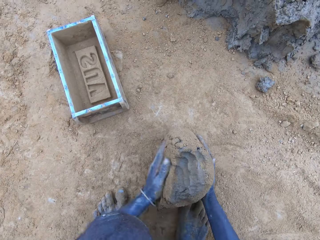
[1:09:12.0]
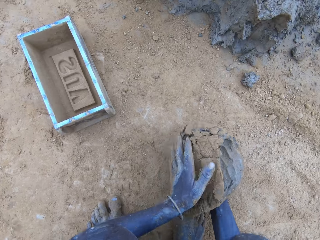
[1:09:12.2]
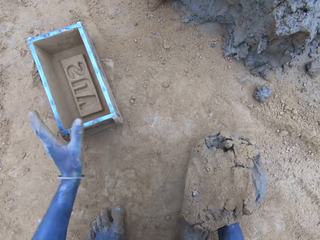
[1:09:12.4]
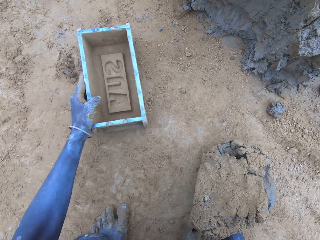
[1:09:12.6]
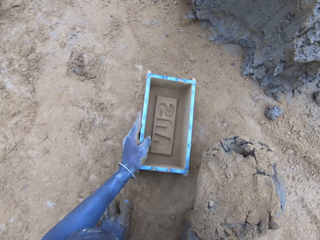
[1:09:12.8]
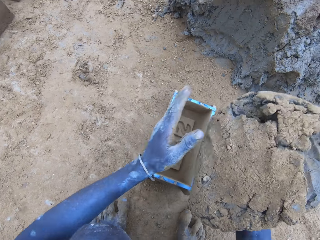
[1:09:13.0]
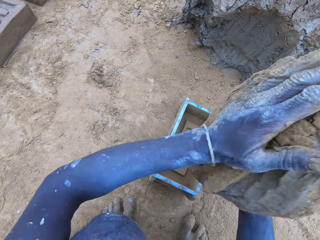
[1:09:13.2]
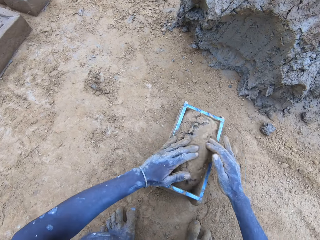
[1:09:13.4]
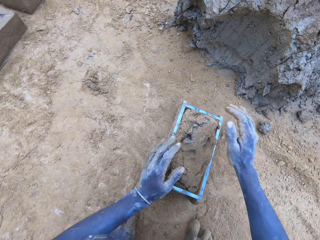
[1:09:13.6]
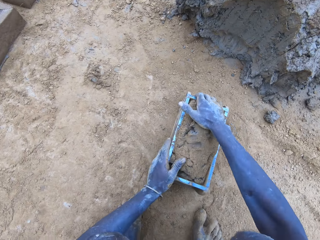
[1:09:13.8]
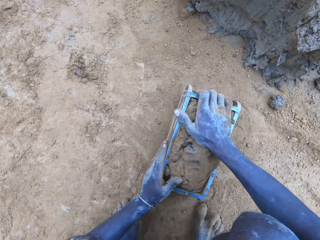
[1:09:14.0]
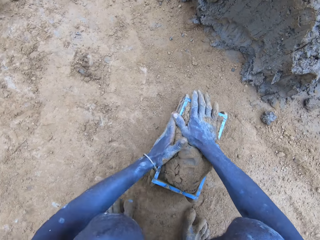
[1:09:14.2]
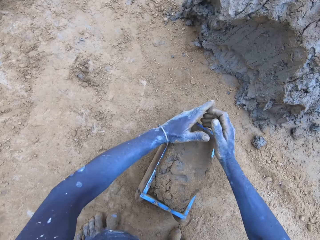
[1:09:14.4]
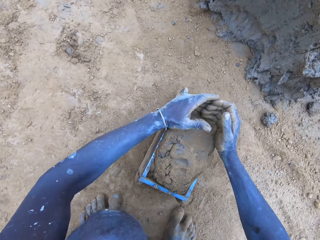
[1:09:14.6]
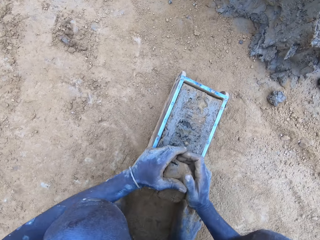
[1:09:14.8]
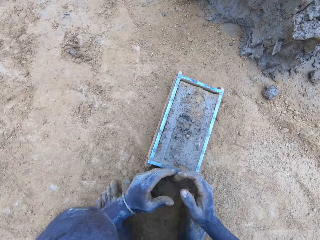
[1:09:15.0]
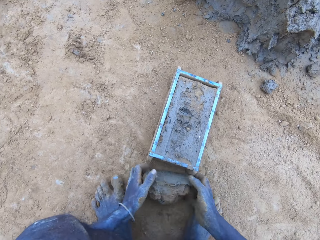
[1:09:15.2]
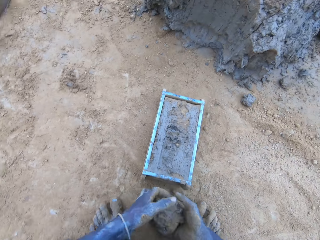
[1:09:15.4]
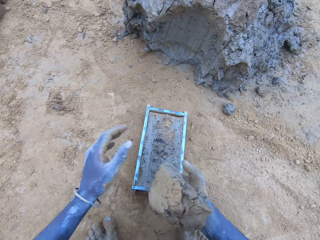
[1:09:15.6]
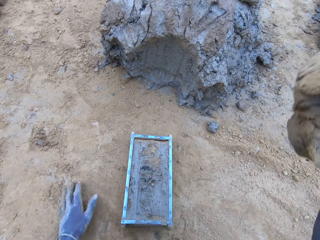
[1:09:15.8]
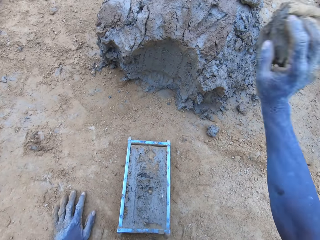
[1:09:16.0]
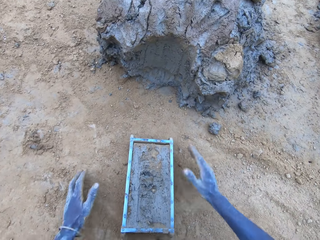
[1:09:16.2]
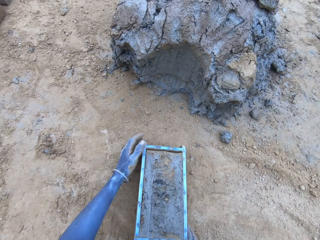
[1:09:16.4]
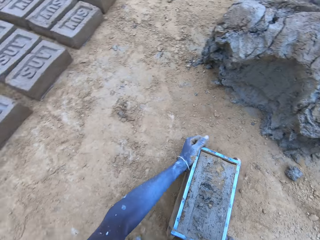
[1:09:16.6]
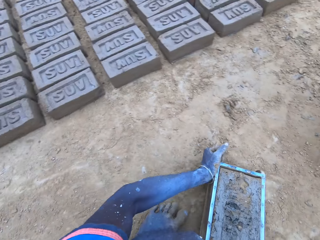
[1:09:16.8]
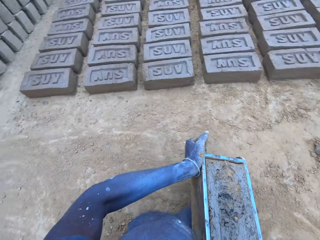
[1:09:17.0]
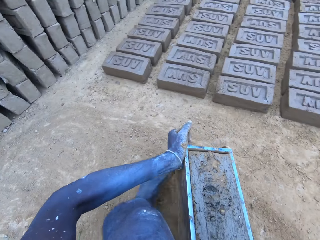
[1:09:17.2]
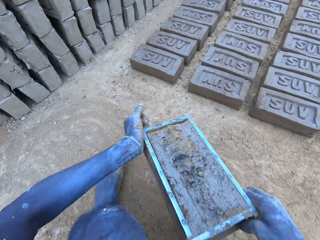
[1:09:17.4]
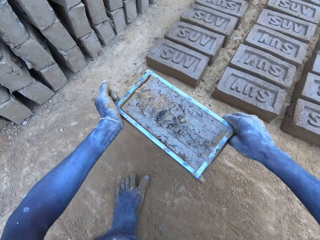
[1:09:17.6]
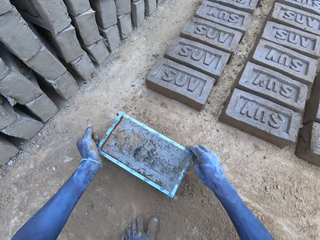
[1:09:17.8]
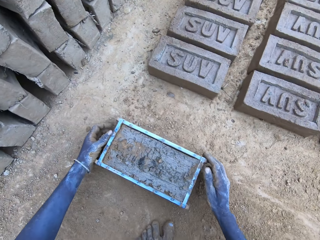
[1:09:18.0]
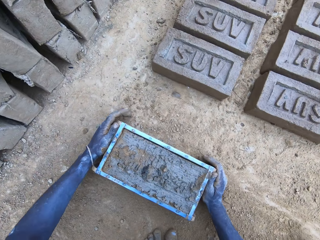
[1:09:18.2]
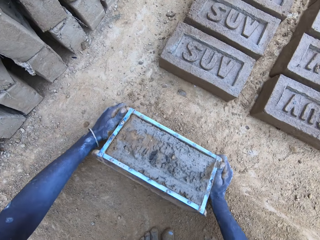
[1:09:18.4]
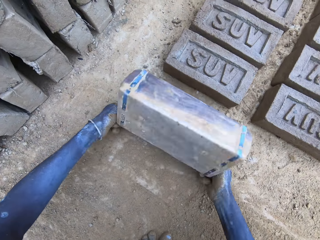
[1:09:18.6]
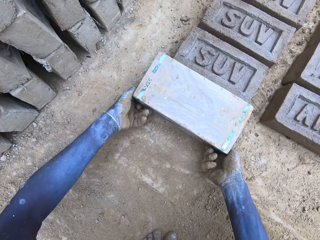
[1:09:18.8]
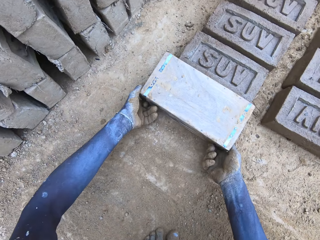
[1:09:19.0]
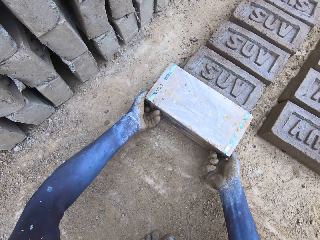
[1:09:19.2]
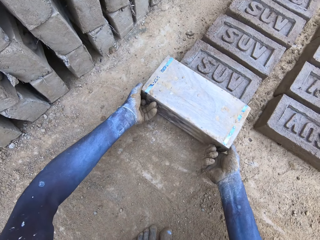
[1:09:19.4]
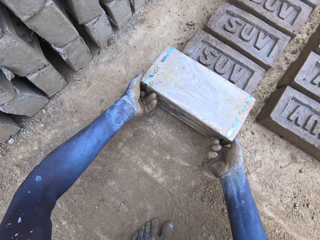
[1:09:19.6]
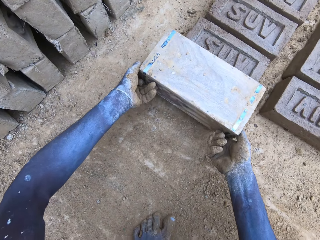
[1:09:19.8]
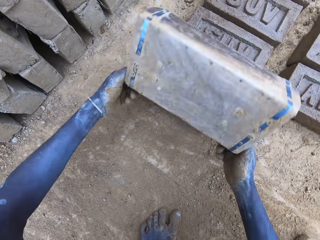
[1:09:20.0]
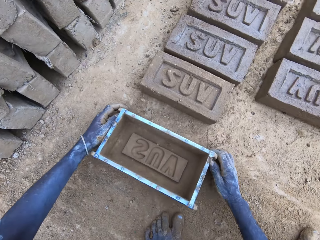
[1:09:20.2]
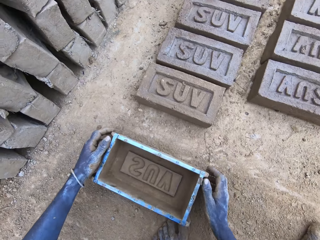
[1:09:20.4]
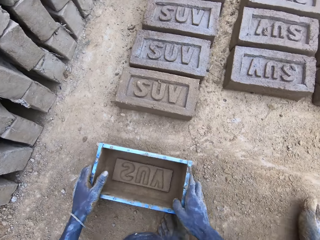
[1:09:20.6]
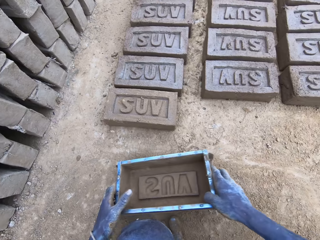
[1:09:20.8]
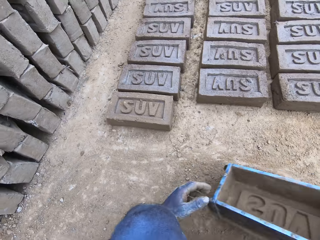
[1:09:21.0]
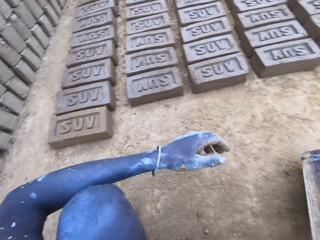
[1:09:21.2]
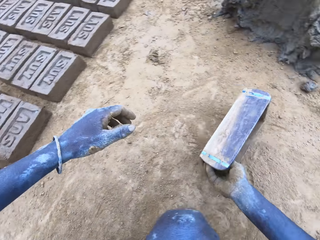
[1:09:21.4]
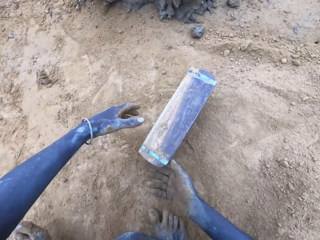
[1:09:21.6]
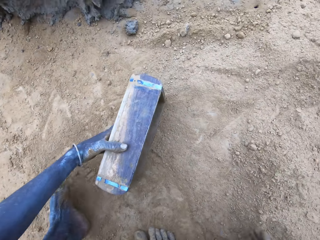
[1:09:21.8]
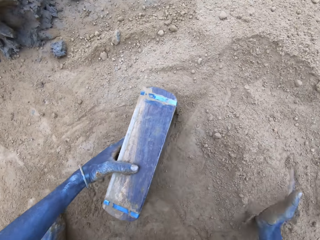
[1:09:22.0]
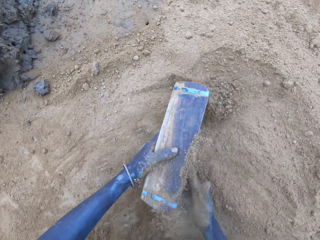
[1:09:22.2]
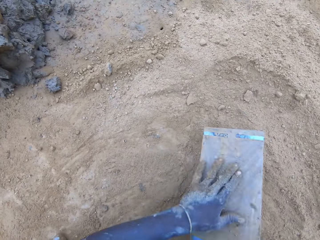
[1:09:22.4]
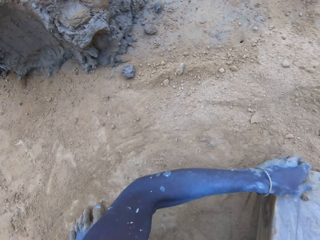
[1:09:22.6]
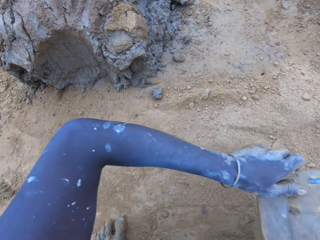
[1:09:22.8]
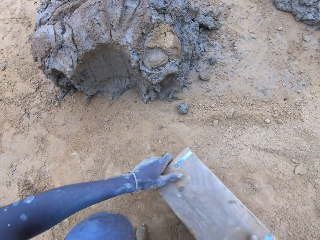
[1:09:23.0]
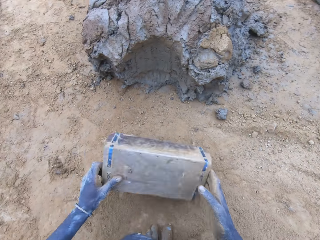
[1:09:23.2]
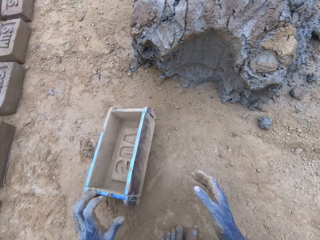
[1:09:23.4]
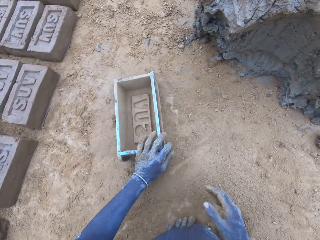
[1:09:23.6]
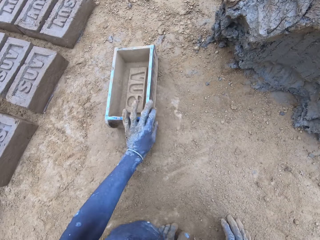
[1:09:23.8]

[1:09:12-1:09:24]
The camera wearer drops the mud in the brick mold. They reduce the mud and drop it. They put the brick on the ground. They put soil in the brick mold.

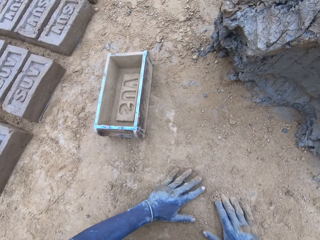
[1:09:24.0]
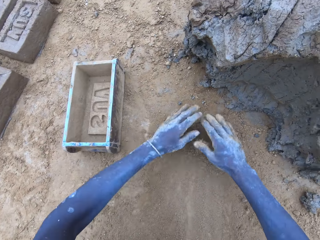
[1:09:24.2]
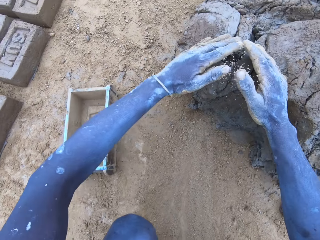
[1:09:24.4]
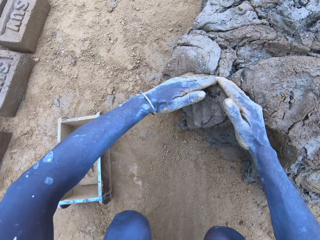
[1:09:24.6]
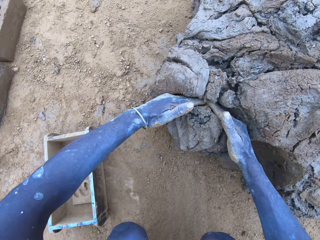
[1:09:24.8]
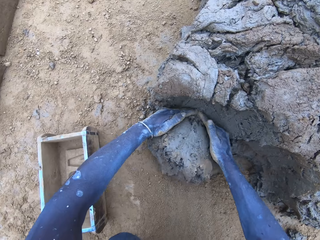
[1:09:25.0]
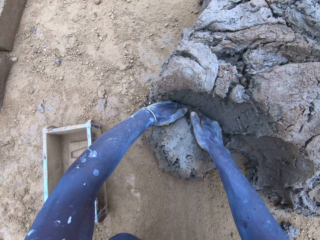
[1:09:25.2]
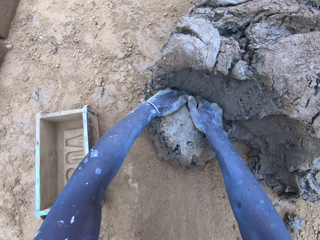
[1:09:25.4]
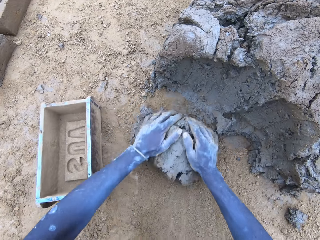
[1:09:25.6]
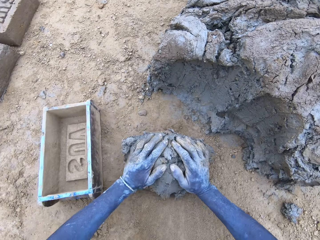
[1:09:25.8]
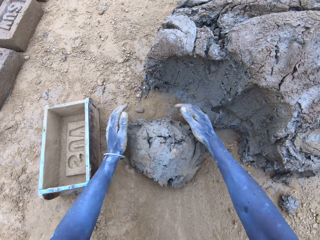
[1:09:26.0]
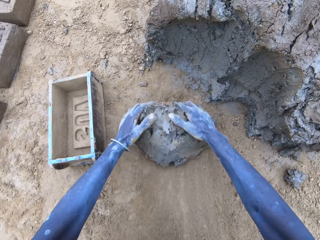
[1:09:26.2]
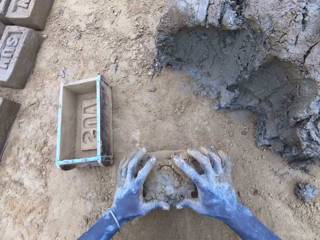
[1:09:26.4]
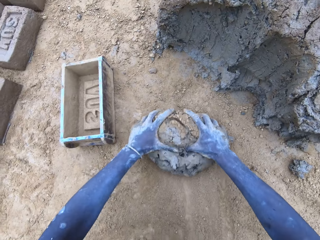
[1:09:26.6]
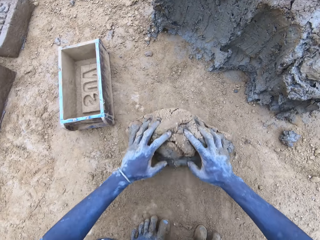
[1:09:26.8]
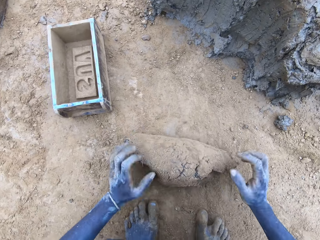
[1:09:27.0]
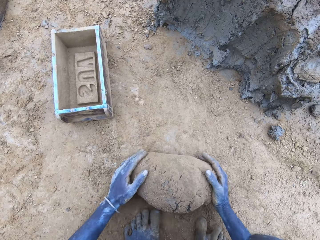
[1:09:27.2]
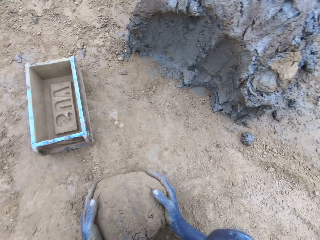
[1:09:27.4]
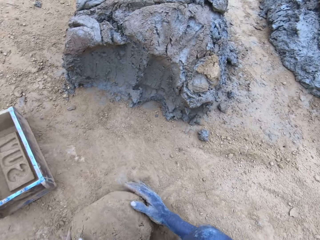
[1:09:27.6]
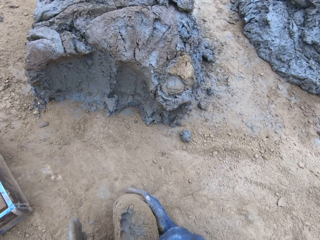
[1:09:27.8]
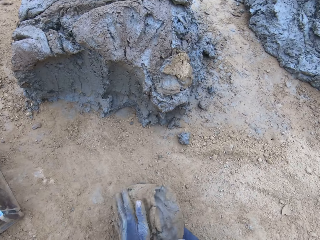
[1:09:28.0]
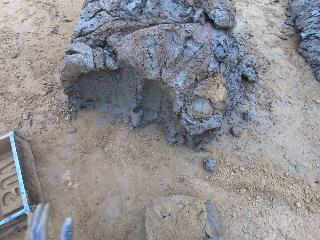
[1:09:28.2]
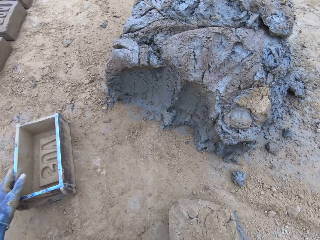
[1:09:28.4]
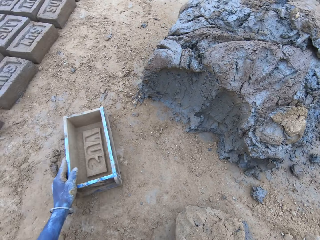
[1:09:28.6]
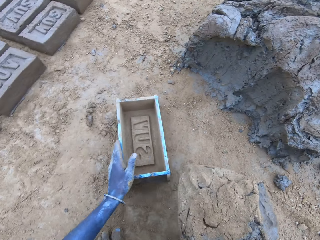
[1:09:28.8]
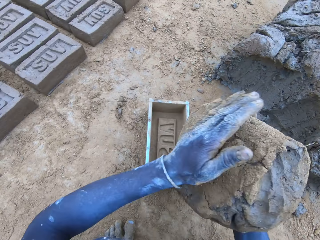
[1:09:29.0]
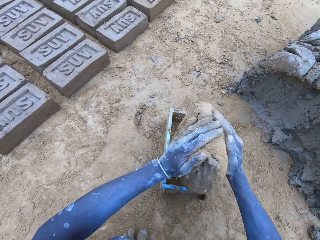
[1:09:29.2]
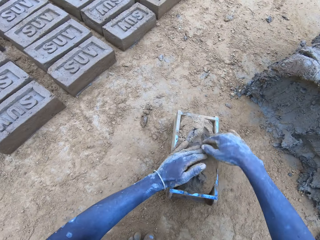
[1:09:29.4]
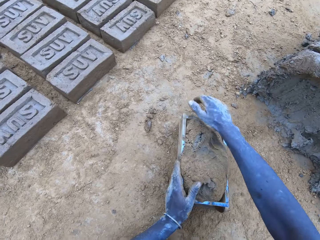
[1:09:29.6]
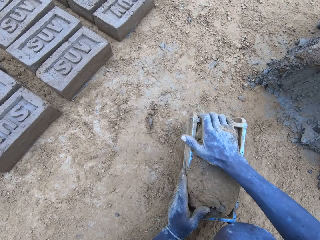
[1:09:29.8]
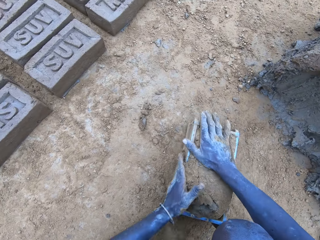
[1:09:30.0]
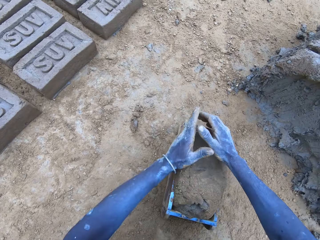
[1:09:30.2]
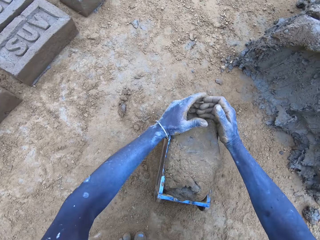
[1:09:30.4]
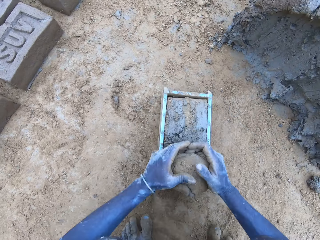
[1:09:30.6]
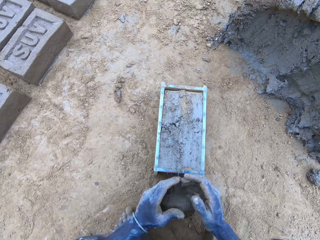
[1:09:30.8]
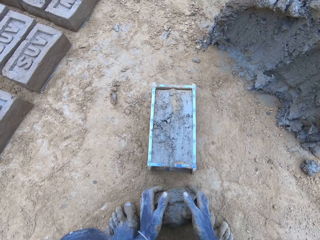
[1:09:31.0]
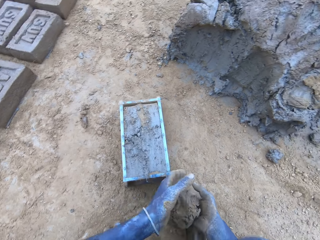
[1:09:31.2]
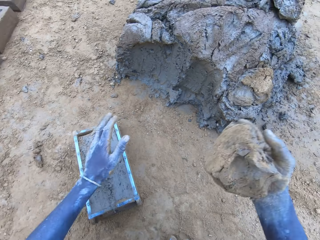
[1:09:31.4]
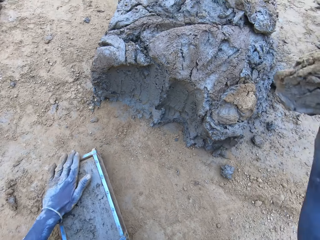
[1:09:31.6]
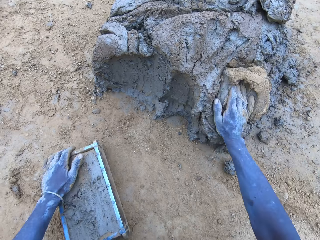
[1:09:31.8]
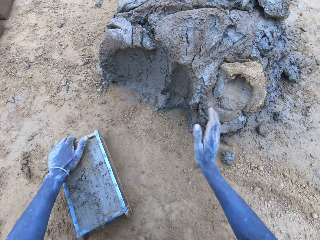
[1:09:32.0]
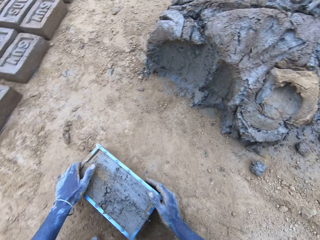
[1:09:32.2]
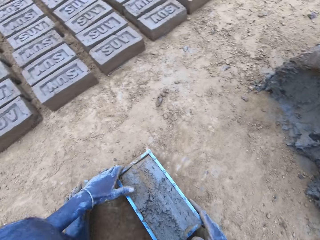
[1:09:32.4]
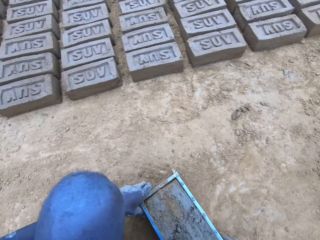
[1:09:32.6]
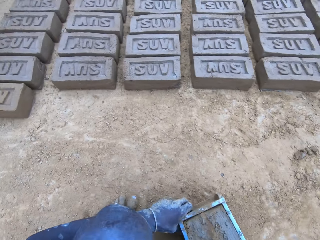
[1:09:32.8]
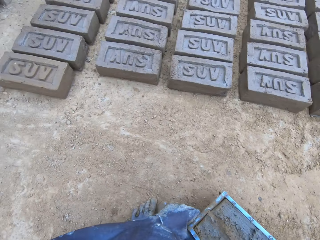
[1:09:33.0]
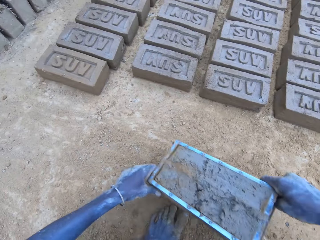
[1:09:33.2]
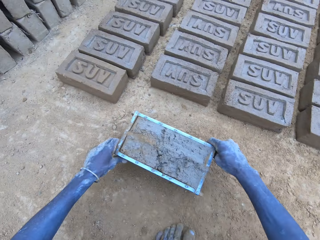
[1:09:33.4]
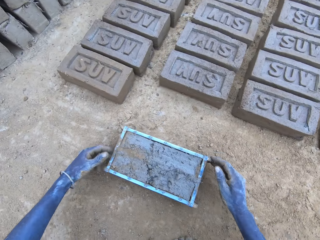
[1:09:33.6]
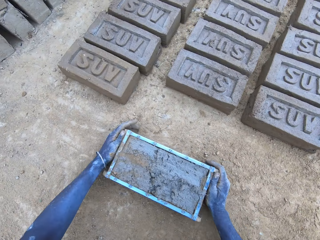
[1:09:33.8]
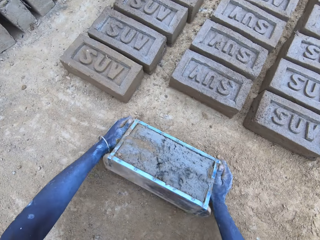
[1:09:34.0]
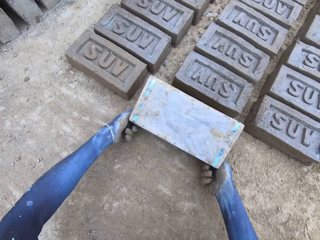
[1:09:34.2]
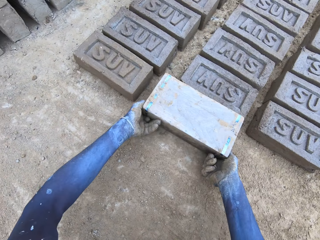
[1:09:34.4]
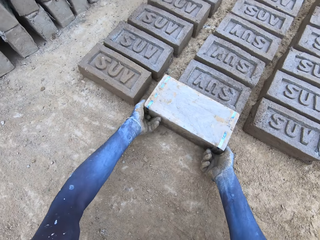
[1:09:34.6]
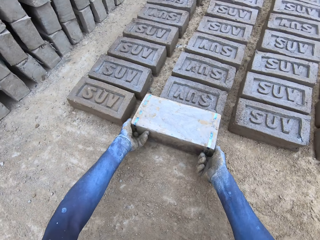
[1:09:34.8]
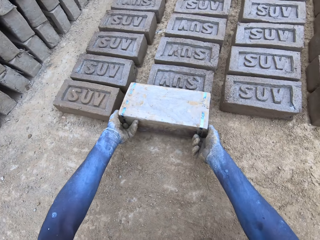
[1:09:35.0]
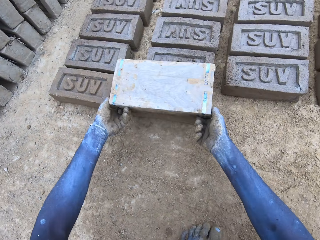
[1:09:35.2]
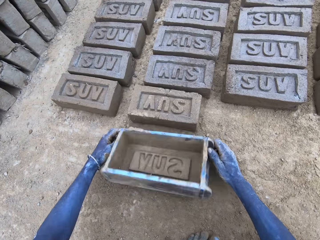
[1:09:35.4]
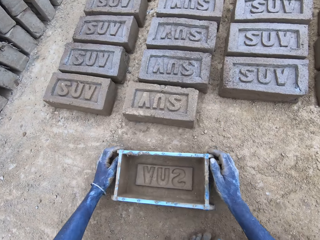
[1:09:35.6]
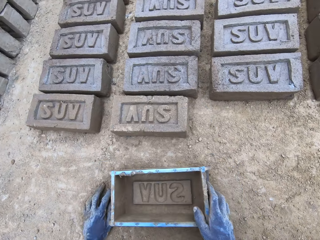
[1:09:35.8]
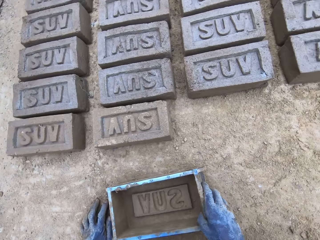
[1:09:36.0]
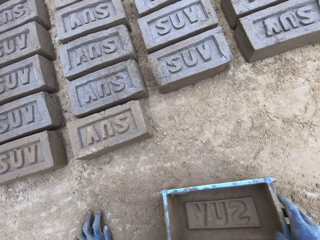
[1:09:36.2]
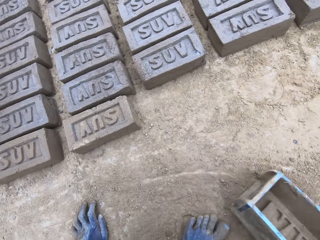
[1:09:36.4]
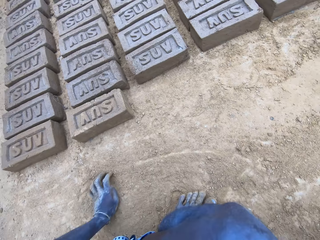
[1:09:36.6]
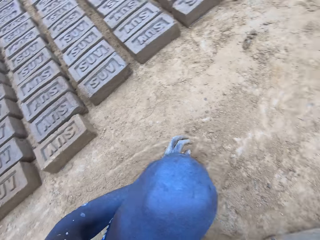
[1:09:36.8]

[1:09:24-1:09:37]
The camera wearer cuts the mud. They mold the mud. They drop the mud in the brick mold. They reduce the mud and drop it. They put the brick on the ground.
